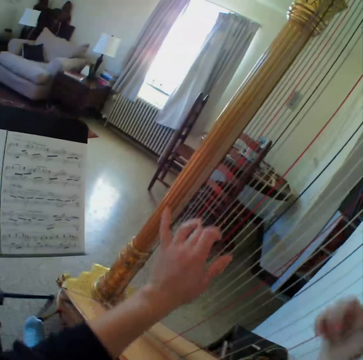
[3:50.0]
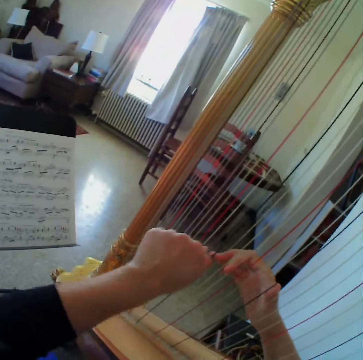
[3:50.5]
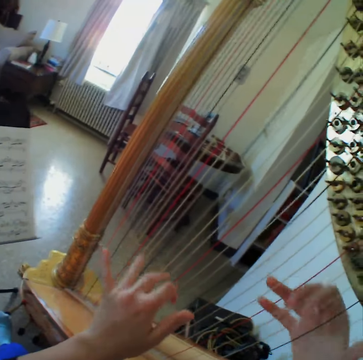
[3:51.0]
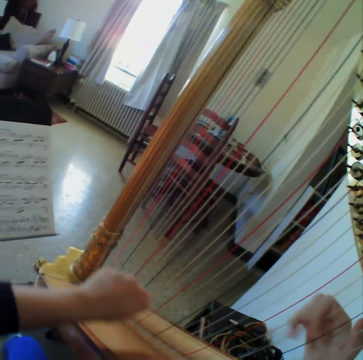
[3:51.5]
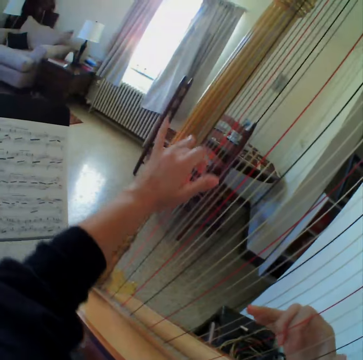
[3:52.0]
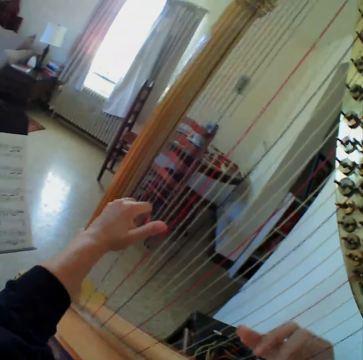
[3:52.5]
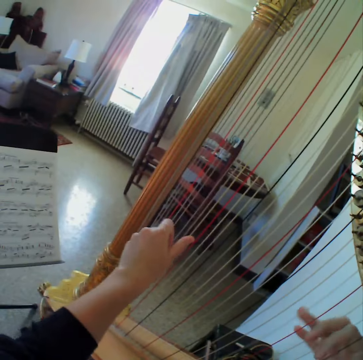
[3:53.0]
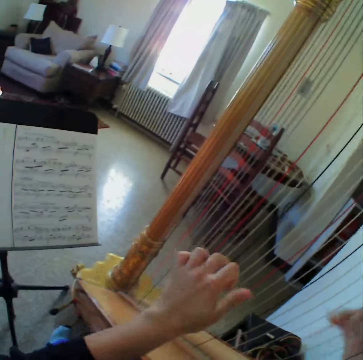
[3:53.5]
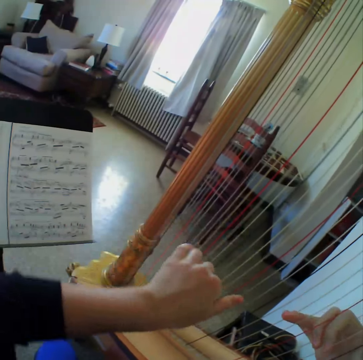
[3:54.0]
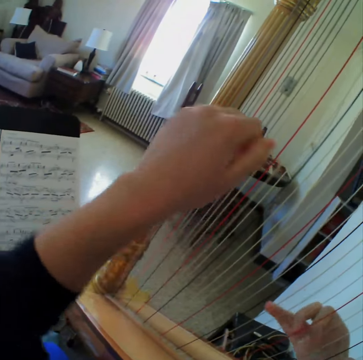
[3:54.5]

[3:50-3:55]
The camera wearer plays the harp.

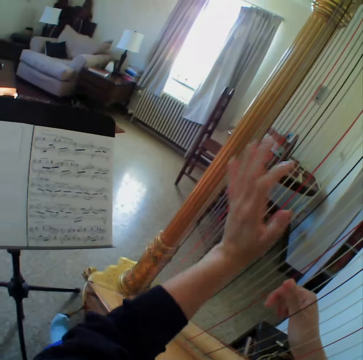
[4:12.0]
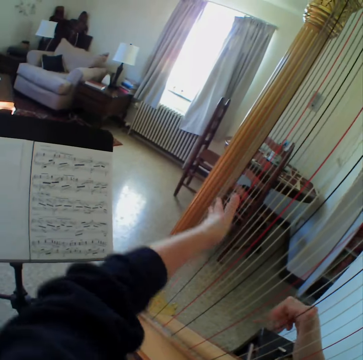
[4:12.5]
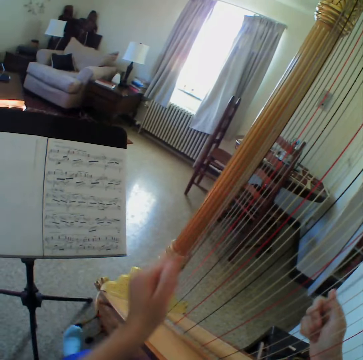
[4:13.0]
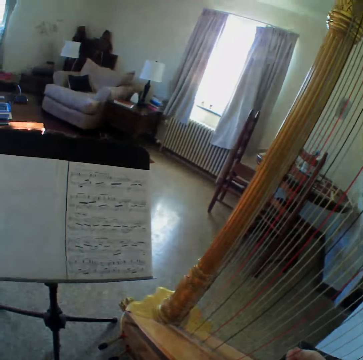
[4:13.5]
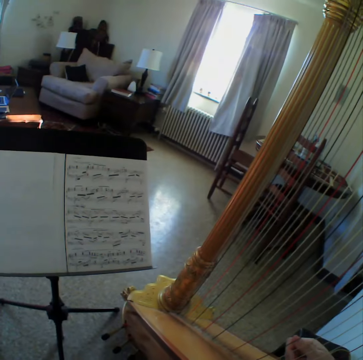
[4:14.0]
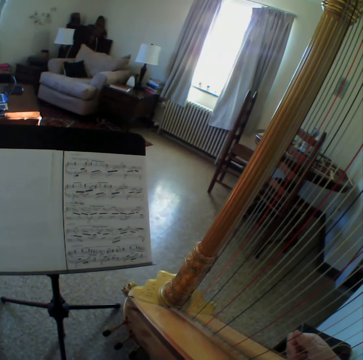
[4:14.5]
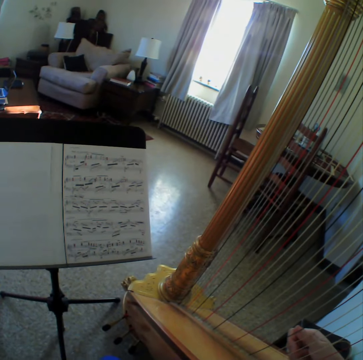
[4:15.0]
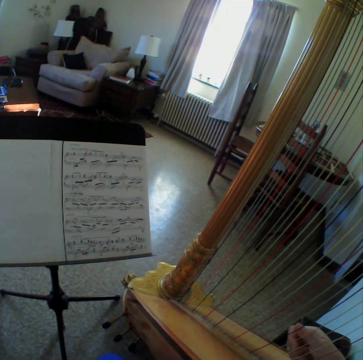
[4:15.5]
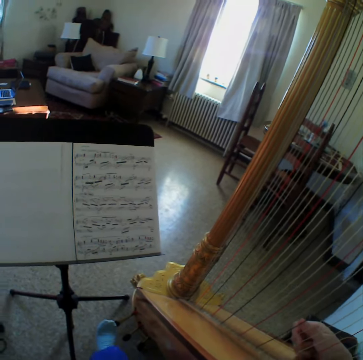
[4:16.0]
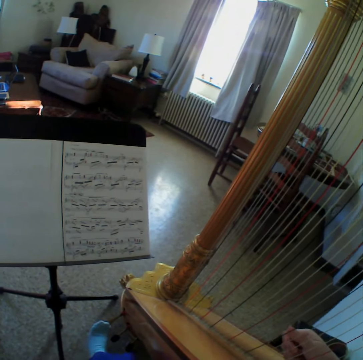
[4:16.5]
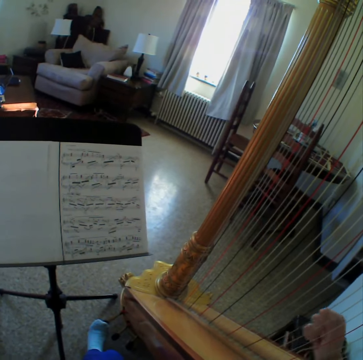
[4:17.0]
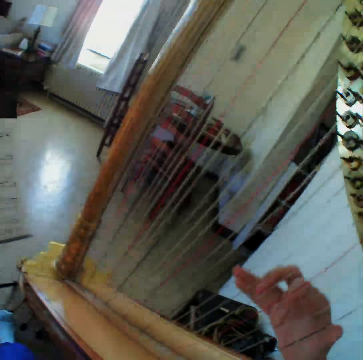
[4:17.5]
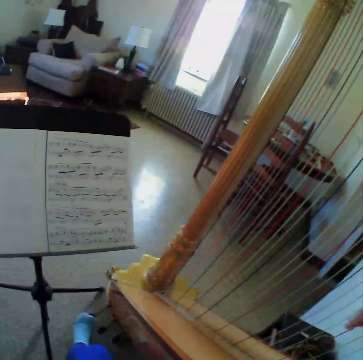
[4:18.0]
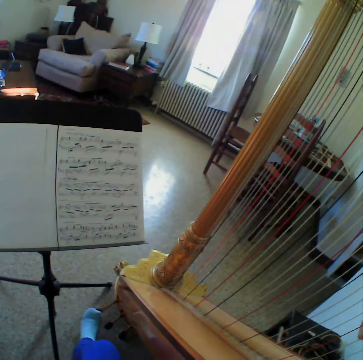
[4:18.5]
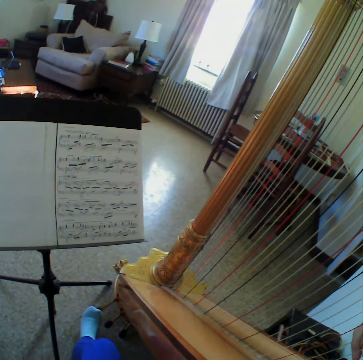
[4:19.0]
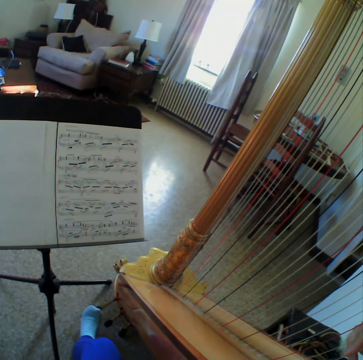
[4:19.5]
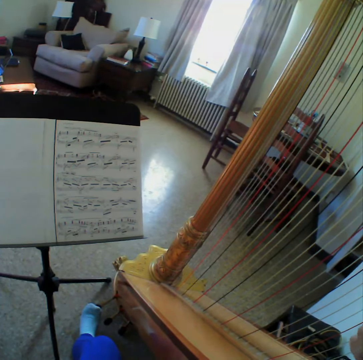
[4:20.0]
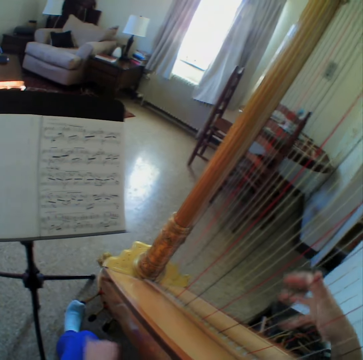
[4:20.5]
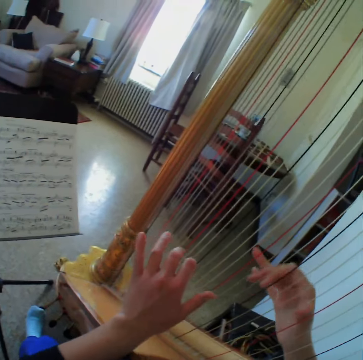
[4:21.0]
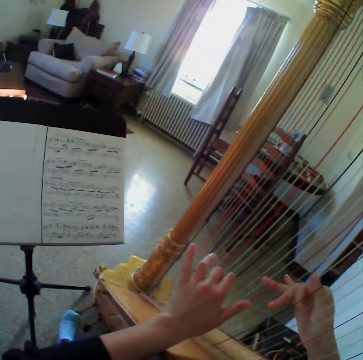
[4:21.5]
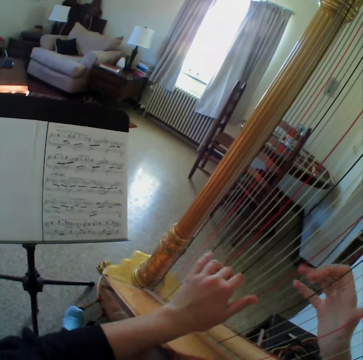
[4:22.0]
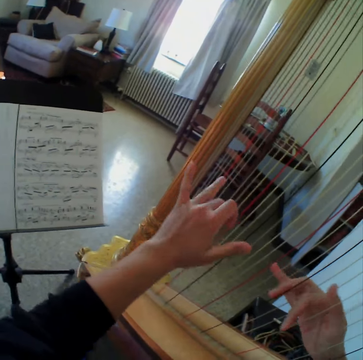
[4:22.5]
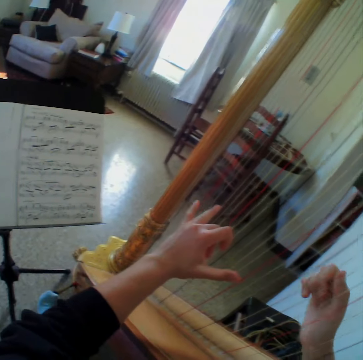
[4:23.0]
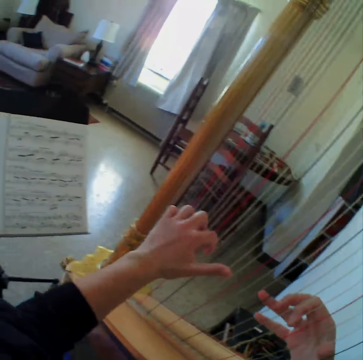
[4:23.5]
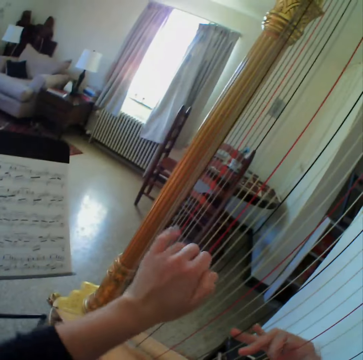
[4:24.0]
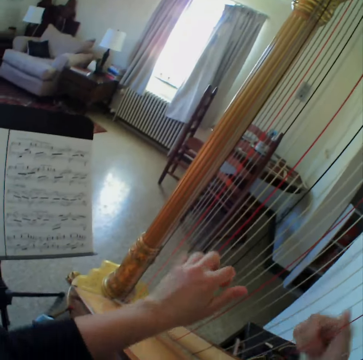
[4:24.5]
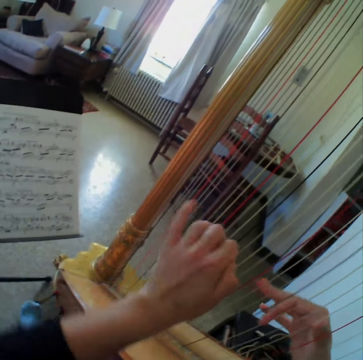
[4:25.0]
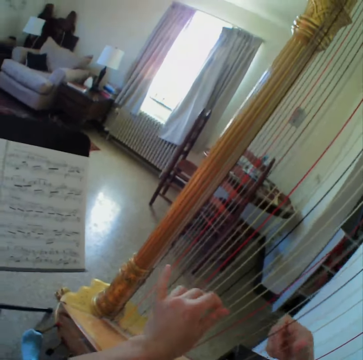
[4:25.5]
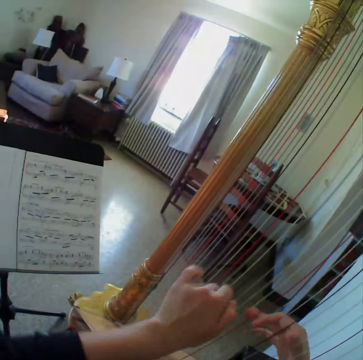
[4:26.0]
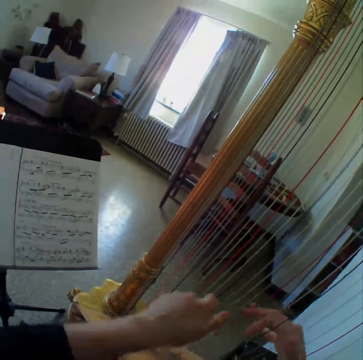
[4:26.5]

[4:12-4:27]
The camera wearer stops playing the harp. They look at the sheet music. They start to play the harp.

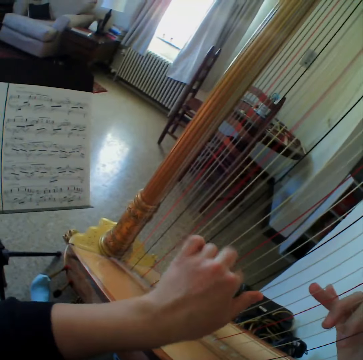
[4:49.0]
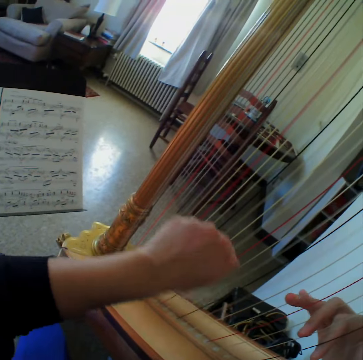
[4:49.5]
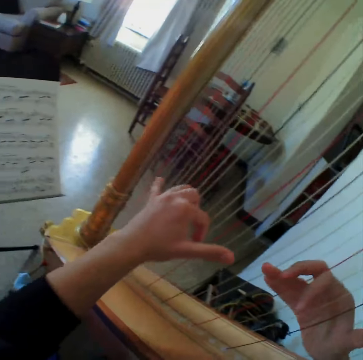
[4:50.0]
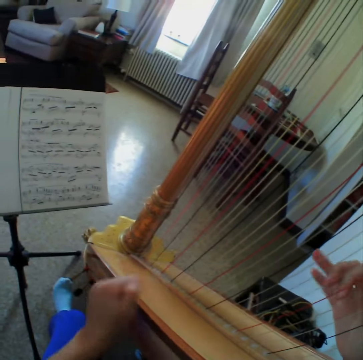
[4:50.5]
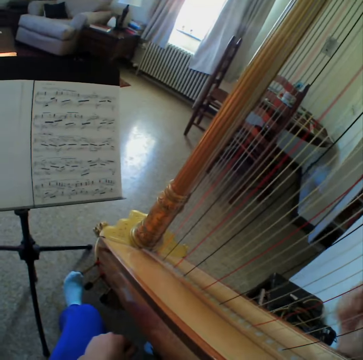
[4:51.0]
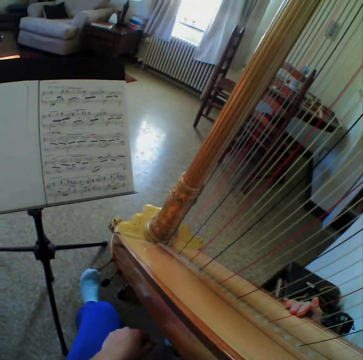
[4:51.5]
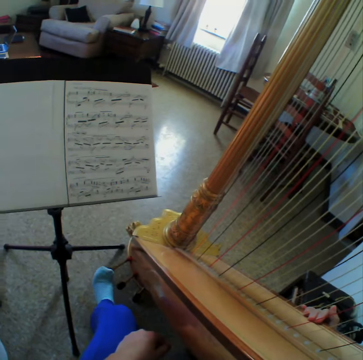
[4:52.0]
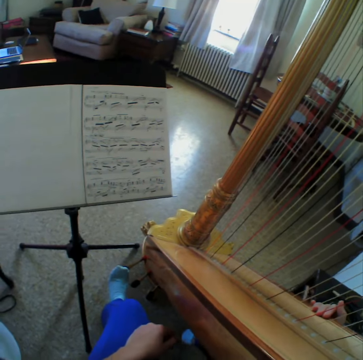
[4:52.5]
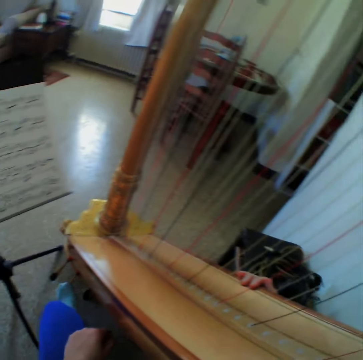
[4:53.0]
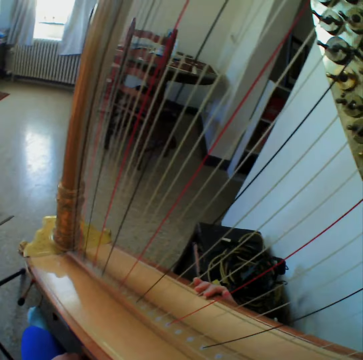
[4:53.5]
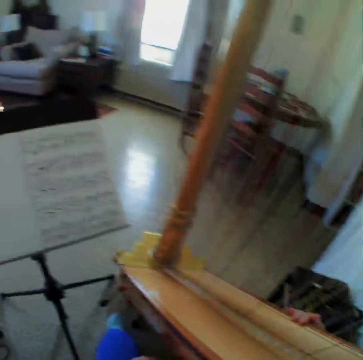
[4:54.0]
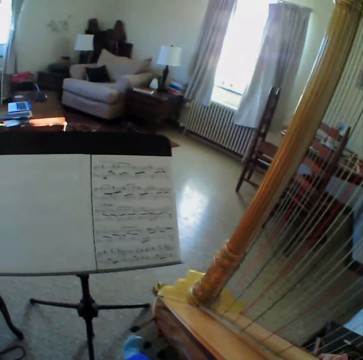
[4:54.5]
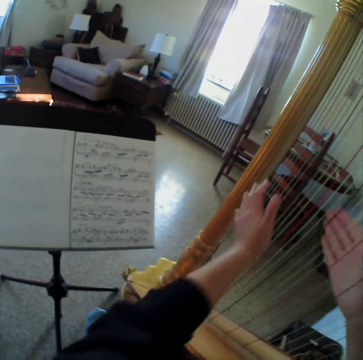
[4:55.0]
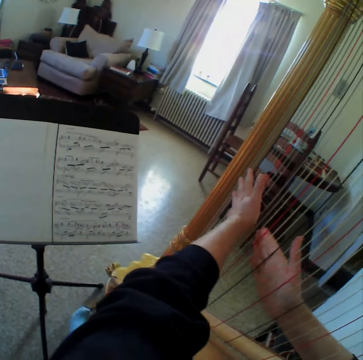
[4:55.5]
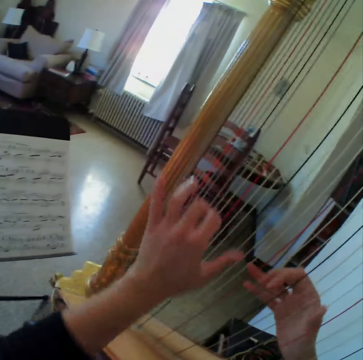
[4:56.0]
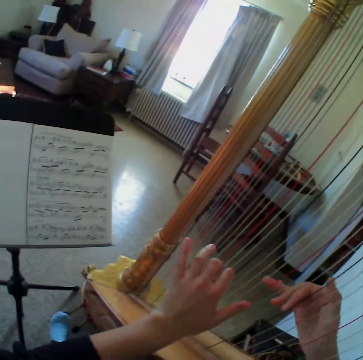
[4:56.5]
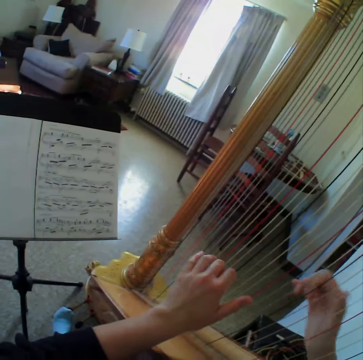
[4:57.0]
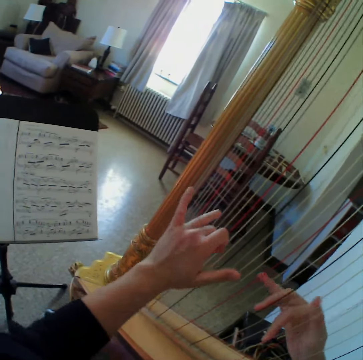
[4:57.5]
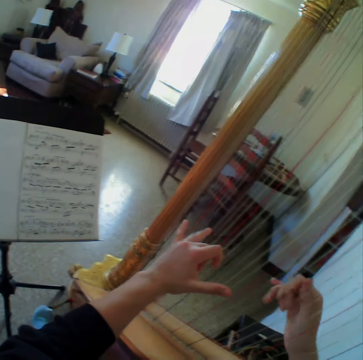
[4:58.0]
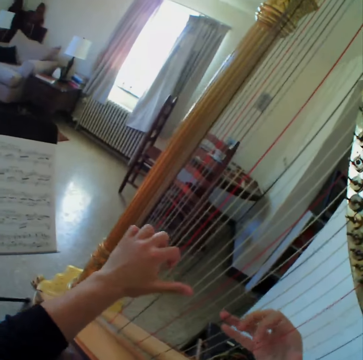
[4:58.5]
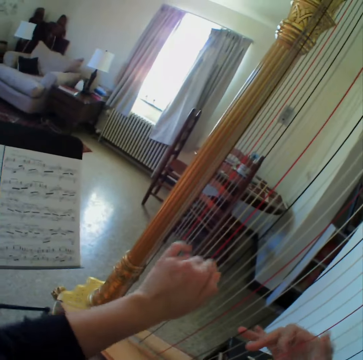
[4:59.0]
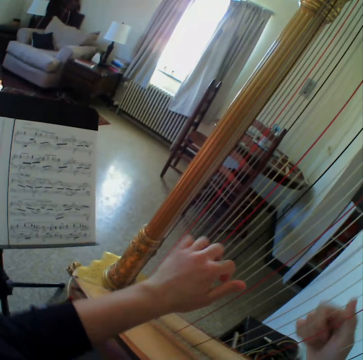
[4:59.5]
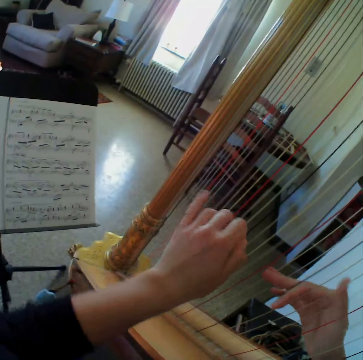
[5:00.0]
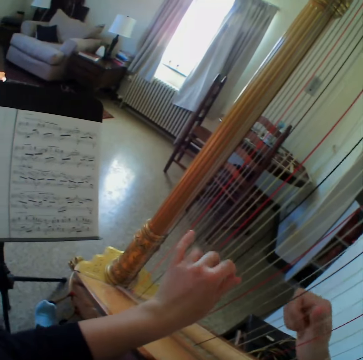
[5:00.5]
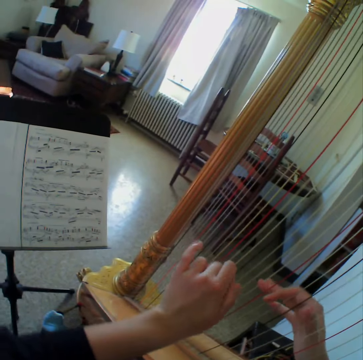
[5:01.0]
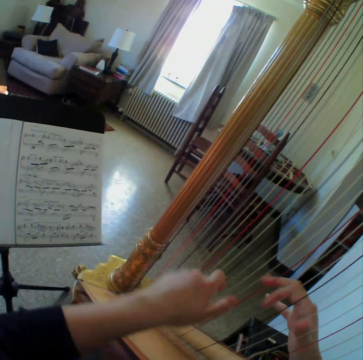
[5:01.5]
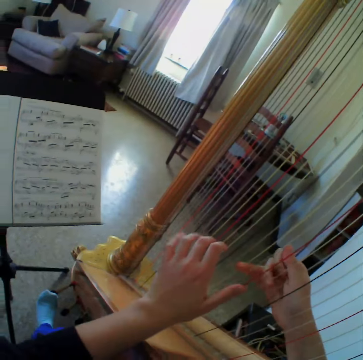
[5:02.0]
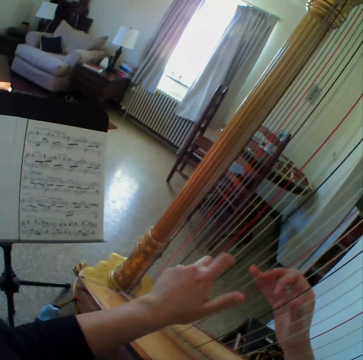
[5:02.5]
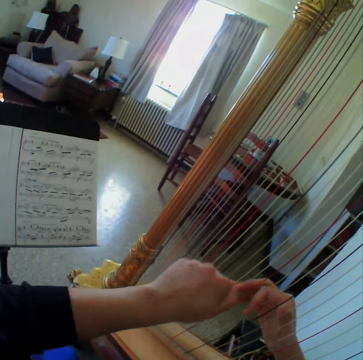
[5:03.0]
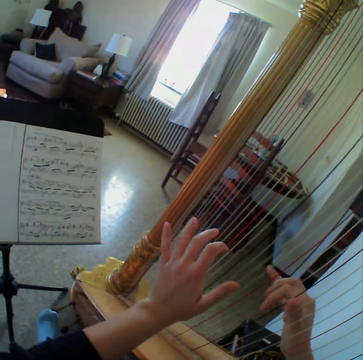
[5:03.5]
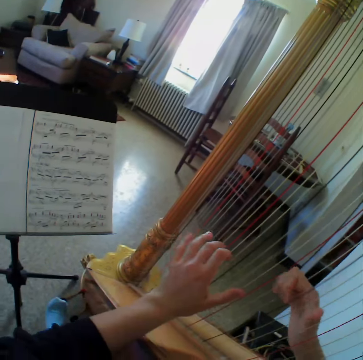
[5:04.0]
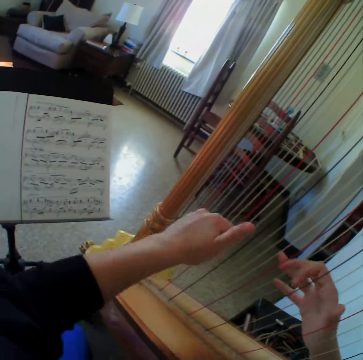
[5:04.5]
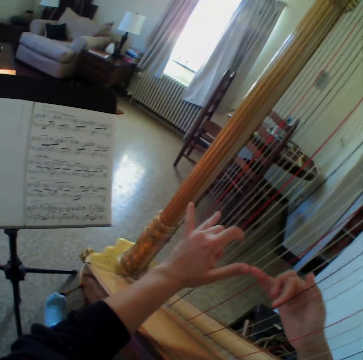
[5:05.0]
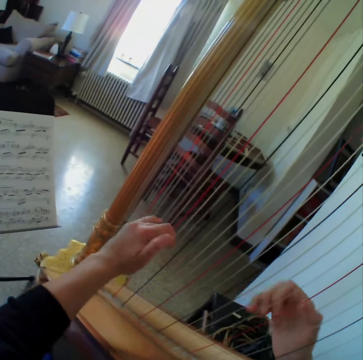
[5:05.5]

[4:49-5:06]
The camera wearer removes the left hand from the string. She reads the music paper. She steps on the guitar or harp and plays the guitar. She reads the music paper. She places her left hand on the string. She starts to play the harp again. She reads the music paper. She plays the guitar. She reads the music paper. She plays the guitar.
